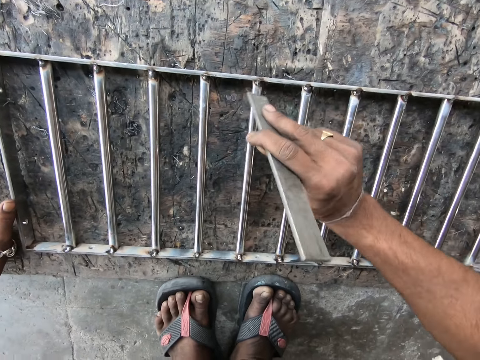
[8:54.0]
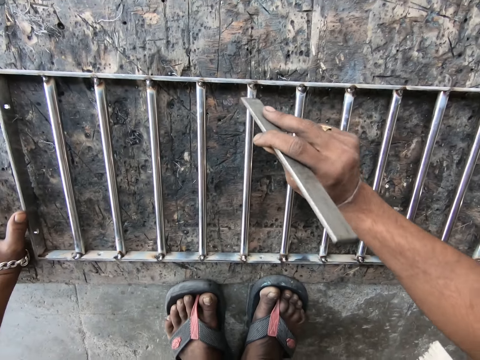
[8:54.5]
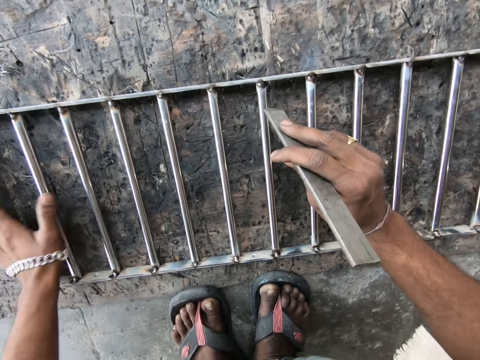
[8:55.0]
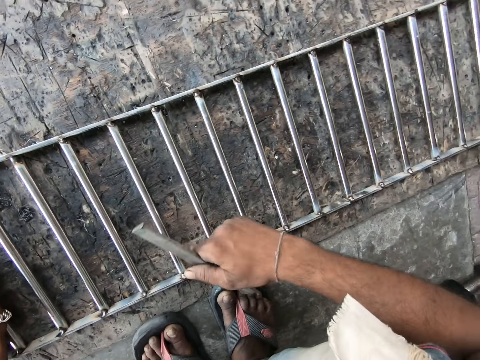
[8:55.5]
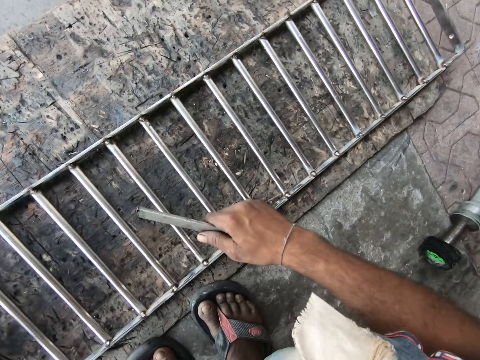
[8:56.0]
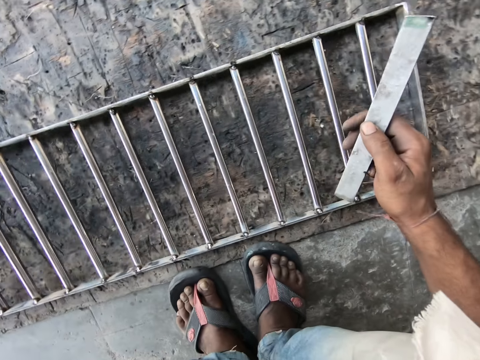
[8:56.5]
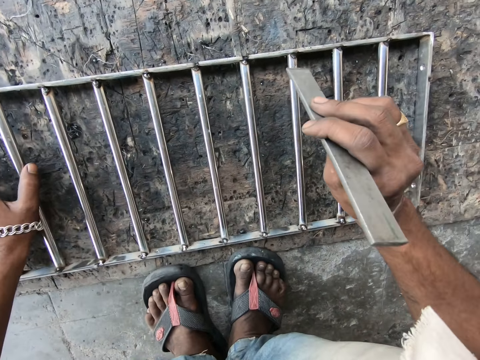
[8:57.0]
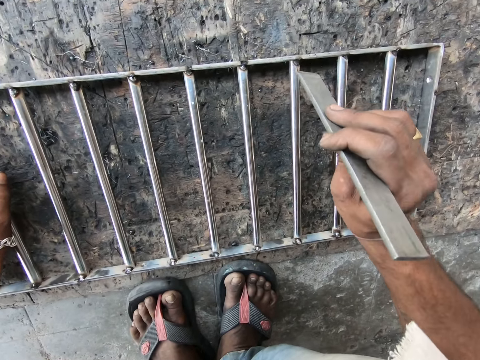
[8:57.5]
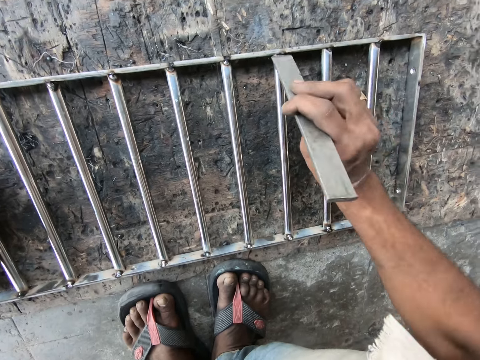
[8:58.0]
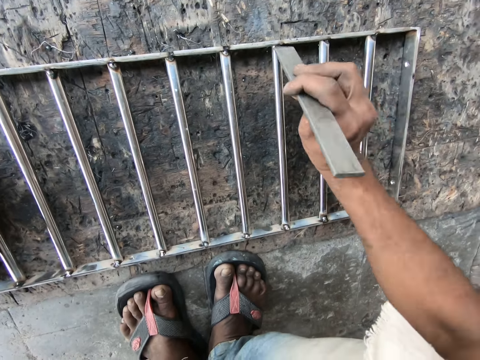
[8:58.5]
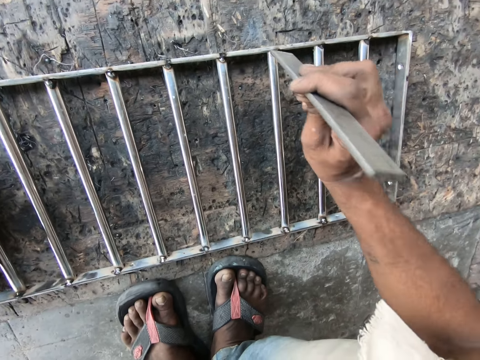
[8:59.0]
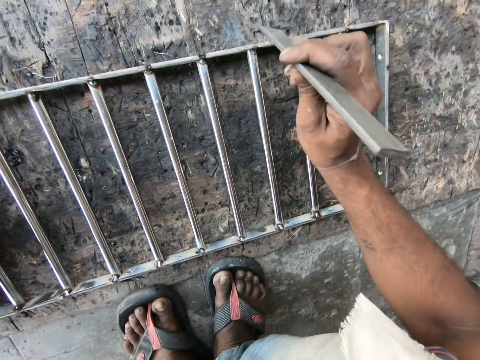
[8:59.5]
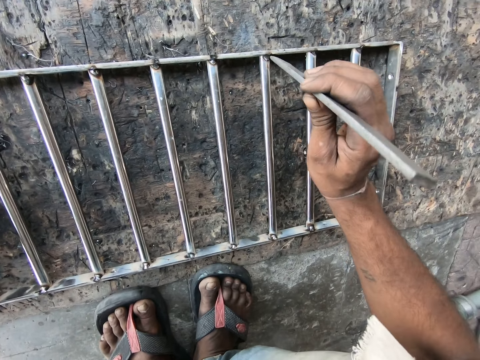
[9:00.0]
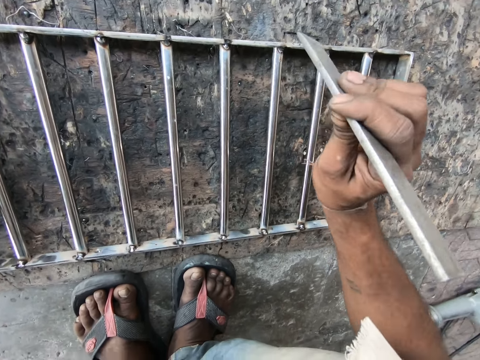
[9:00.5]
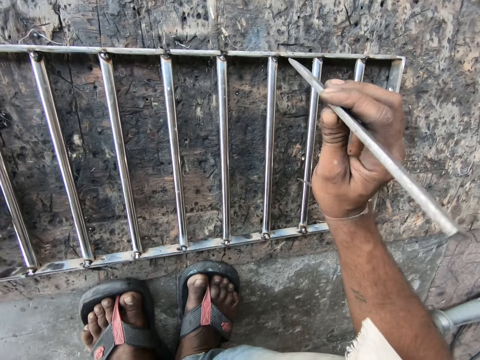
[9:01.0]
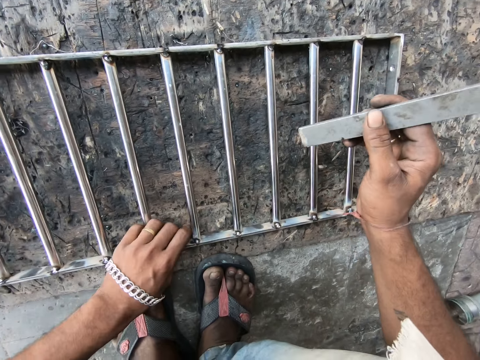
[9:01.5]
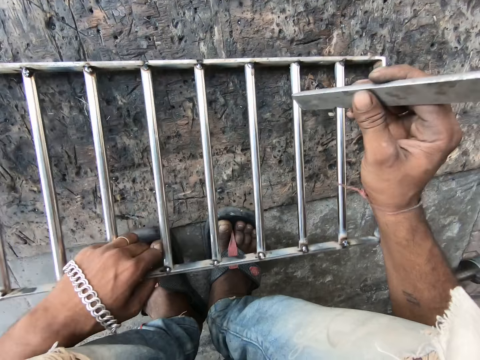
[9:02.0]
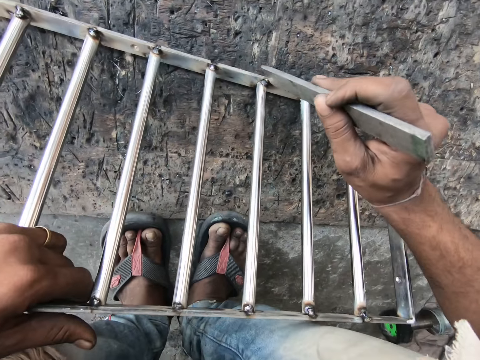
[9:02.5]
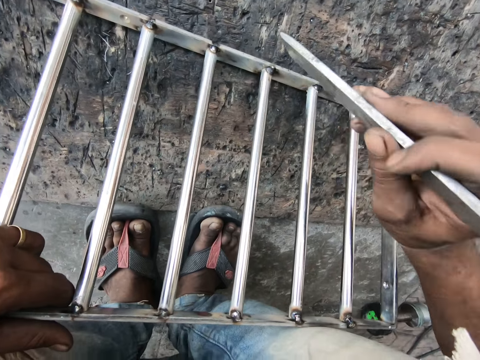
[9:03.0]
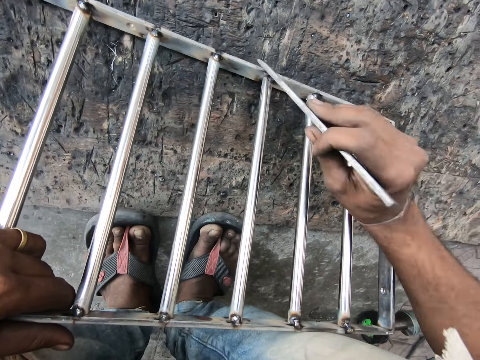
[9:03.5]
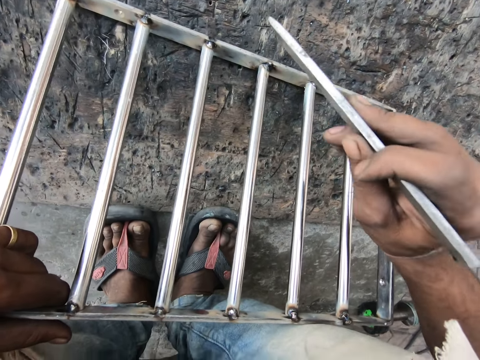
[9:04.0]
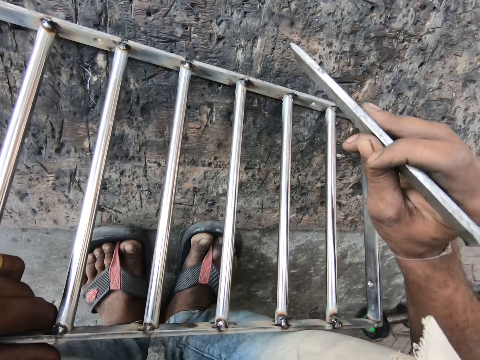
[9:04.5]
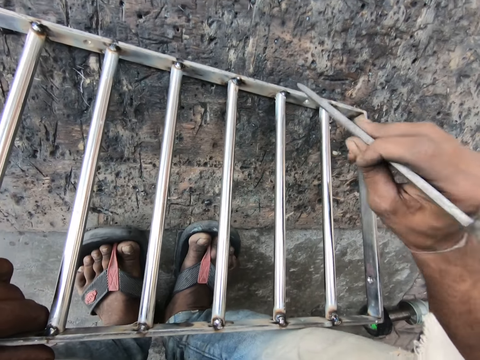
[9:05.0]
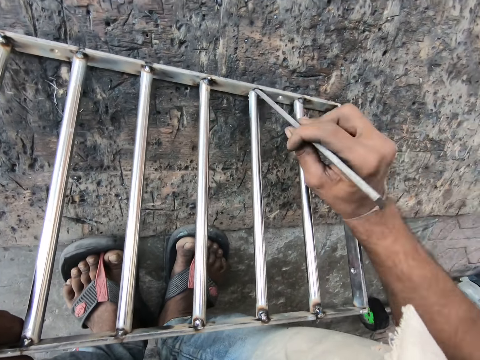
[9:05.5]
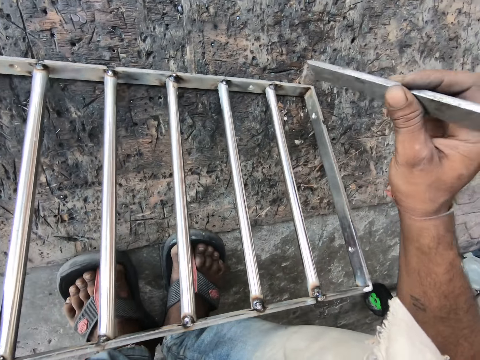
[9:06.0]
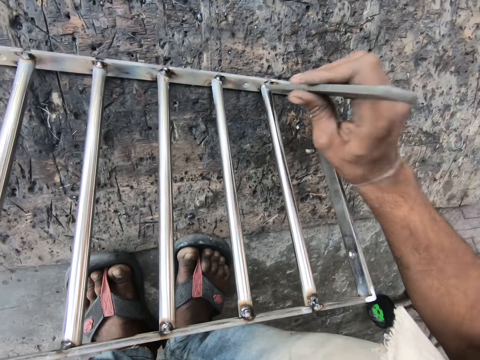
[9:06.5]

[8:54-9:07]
The camera wearer holds the metal structure on the ground. He looks at the metal structure on the ground. He drags the metal structure on the ground with his left hand. He holds the metal structure on the ground. He hits the metal structure with a cold chisel. He picks up the metal structure on the ground with his left hand. He hits the metal structure with a cold chisel.

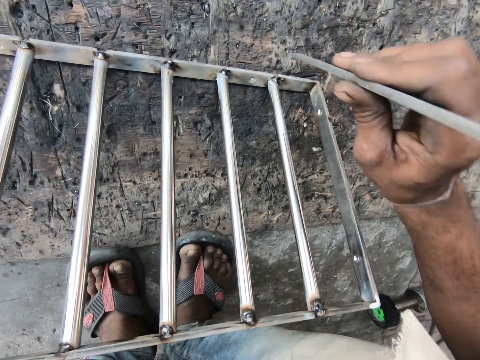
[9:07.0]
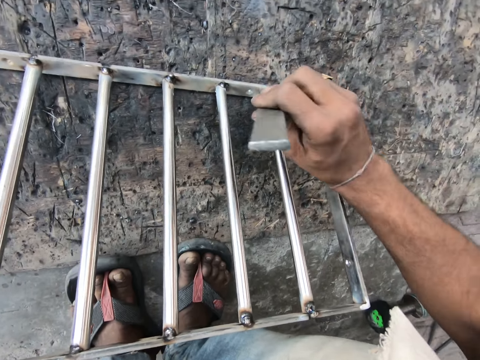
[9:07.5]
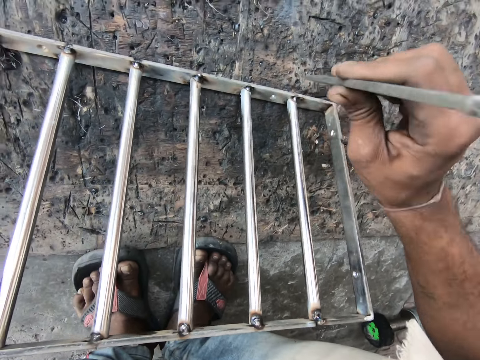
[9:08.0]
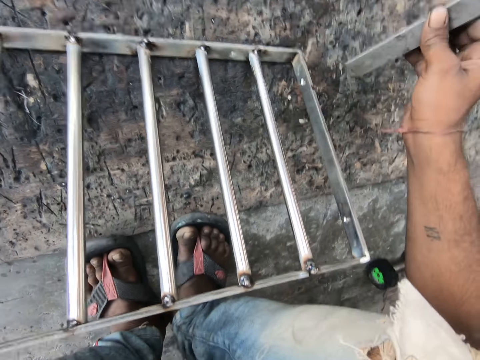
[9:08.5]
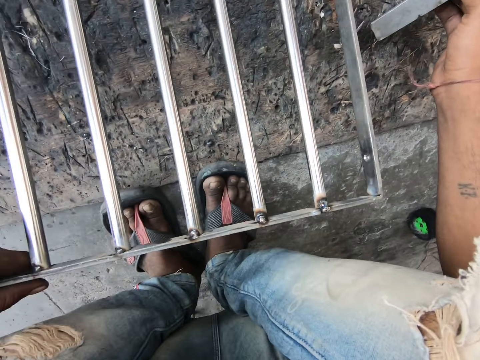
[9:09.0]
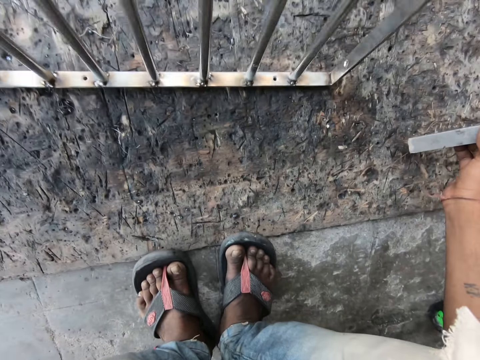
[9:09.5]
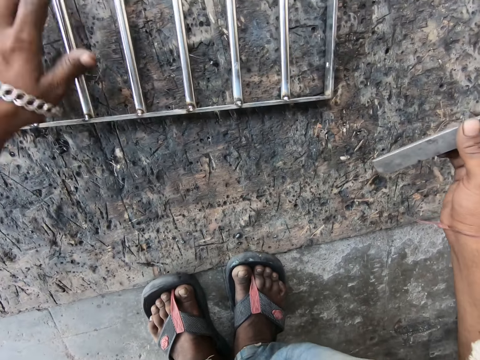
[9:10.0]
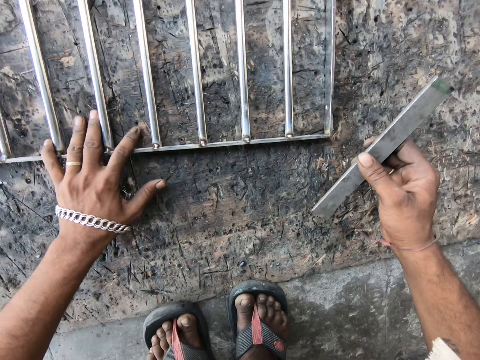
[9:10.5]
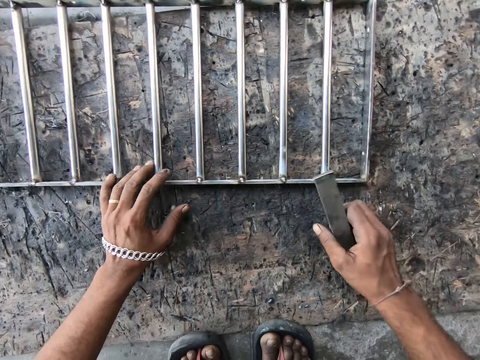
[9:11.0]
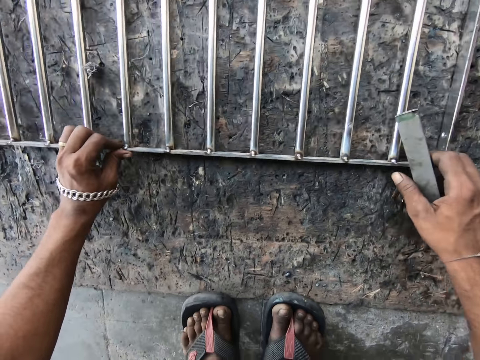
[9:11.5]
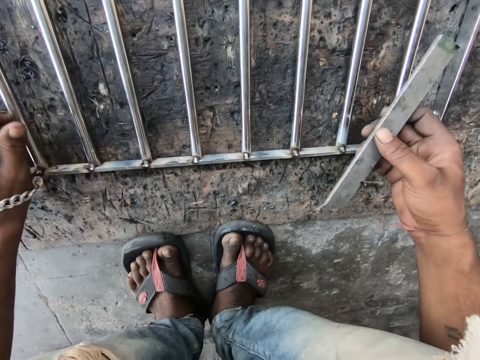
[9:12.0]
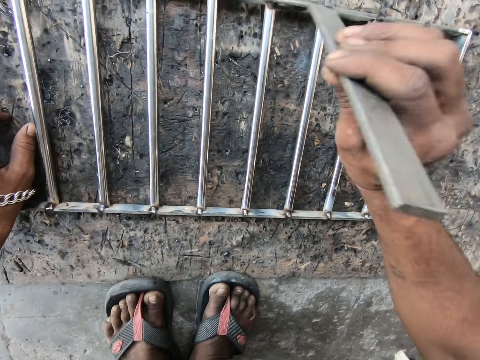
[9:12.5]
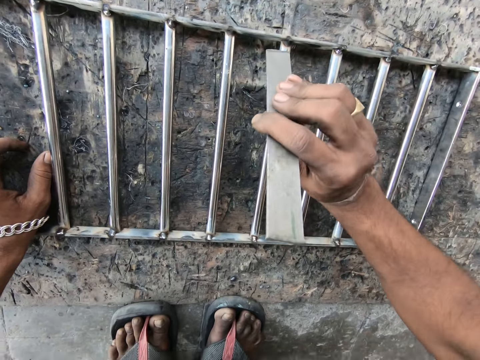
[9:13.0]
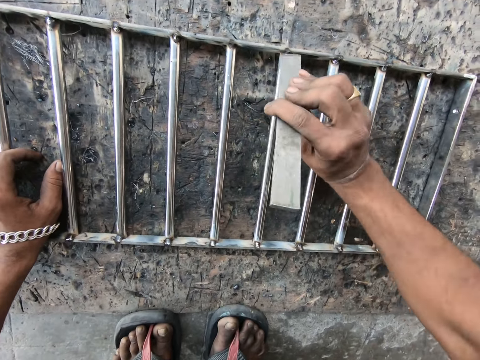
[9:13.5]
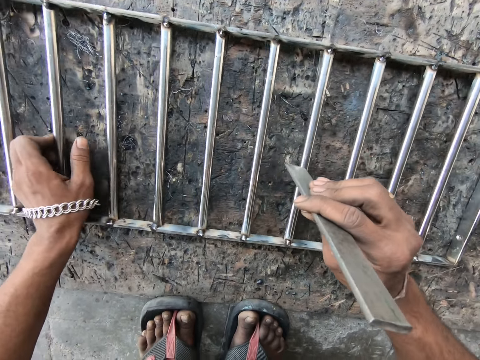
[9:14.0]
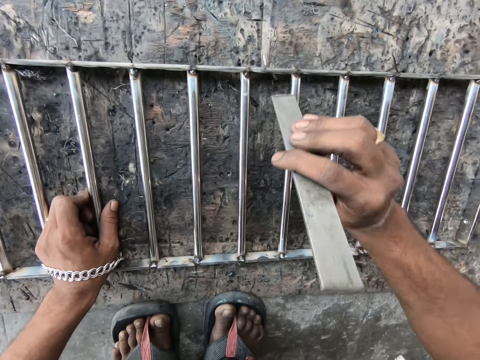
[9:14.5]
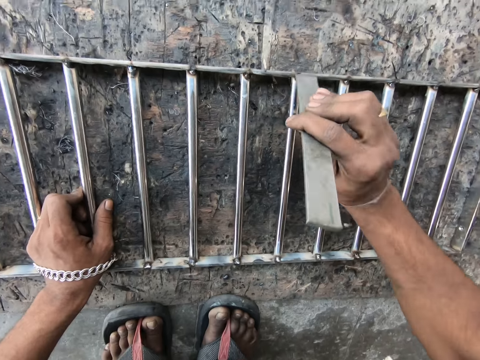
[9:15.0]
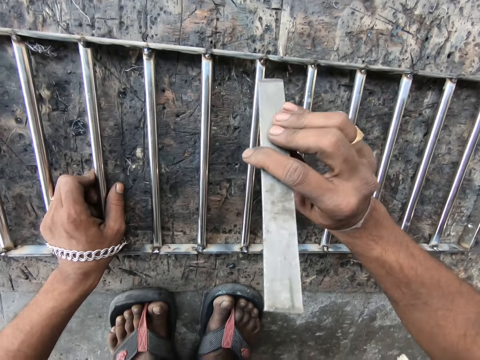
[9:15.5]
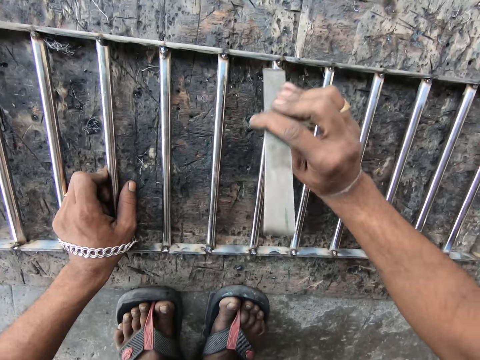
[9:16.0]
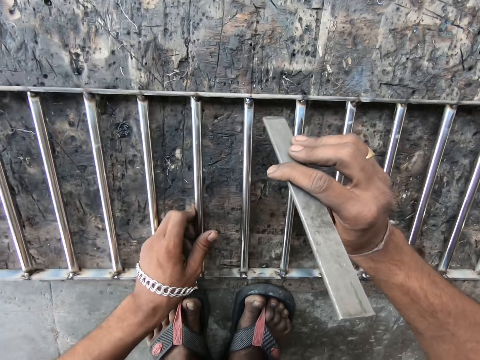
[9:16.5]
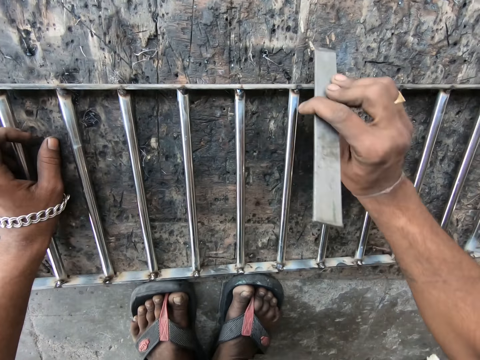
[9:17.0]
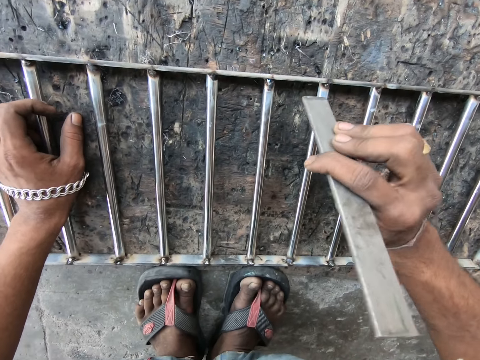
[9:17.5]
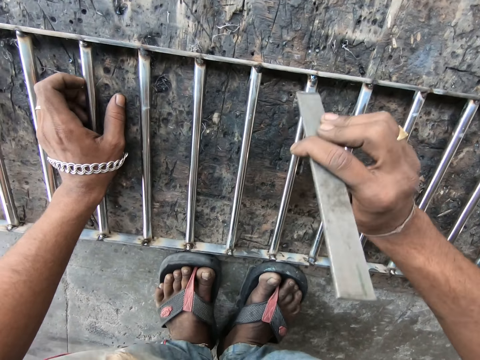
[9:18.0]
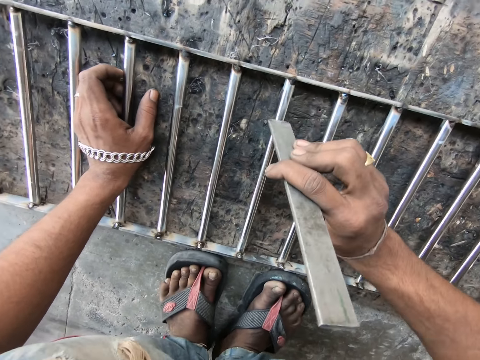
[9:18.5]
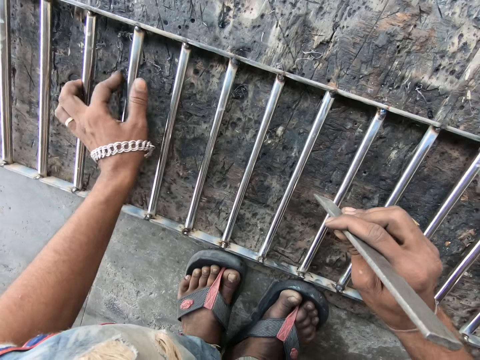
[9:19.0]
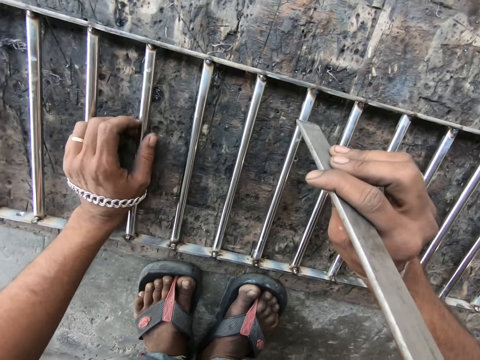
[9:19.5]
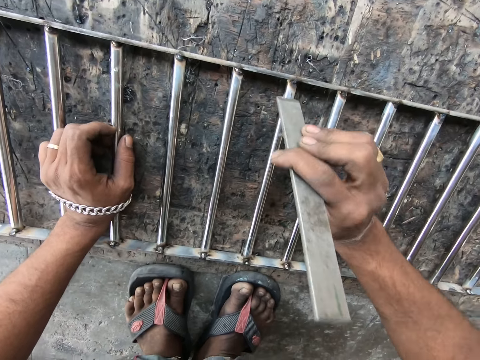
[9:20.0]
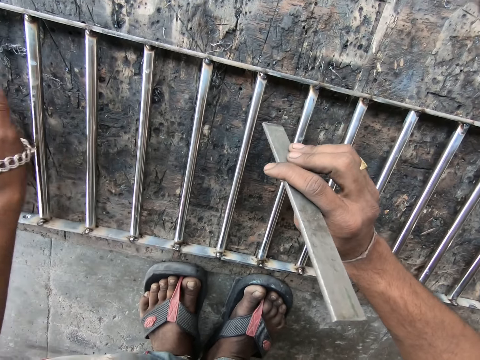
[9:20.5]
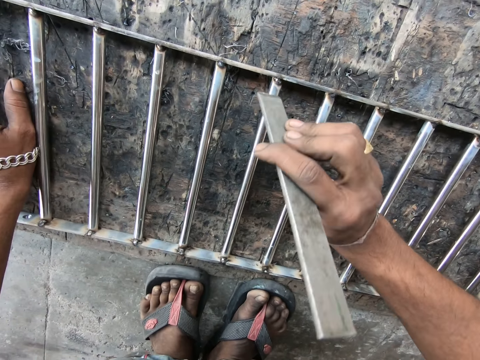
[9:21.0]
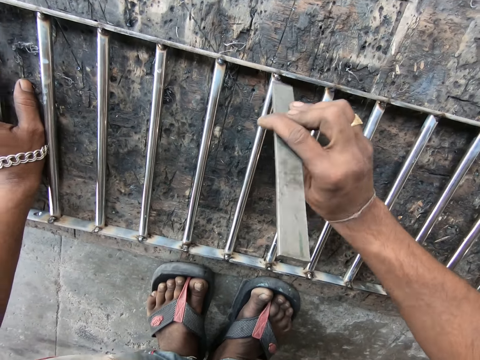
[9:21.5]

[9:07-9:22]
The camera wearer turns the metal structure or frame on the ground. He drops the metal structure. He holds the metal structure on the ground. He drags the metal structure on the ground with his left hand. He holds the metal structure on the ground. He hits the metal structure with a cold chisel. He drags the metal structure on the ground with his left hand. He hits the metal structure with a cold chisel. He moves the metal frame with his hand. He hits the metal frame with the metal. He puts a hand on something. He moves the metal frame with his hand. He hits the metal frame with the metal. He moves a hand along something. He hits something.
